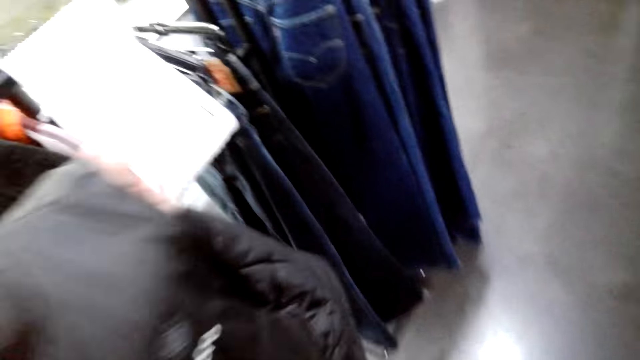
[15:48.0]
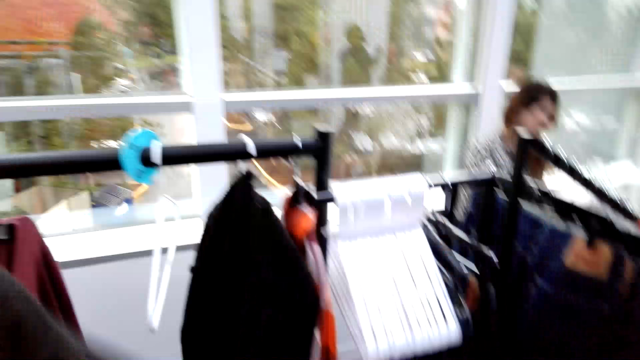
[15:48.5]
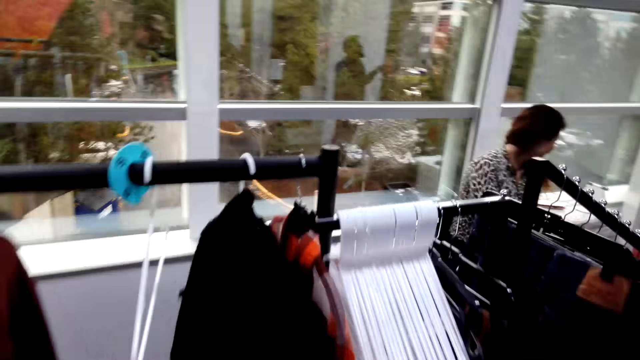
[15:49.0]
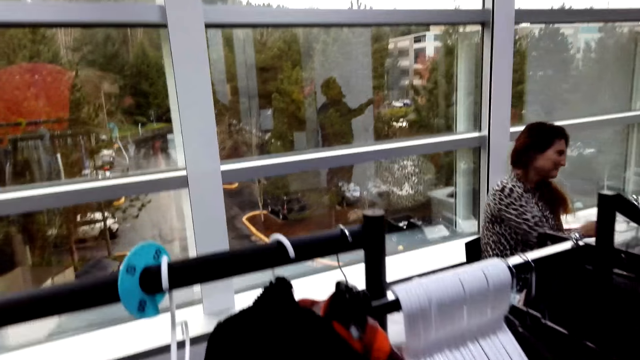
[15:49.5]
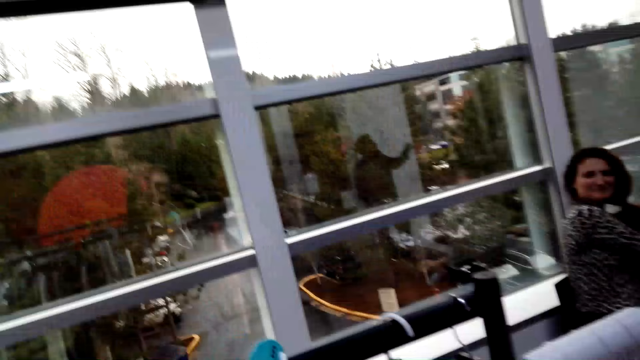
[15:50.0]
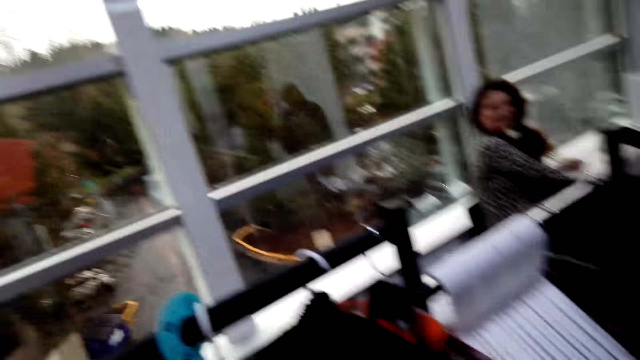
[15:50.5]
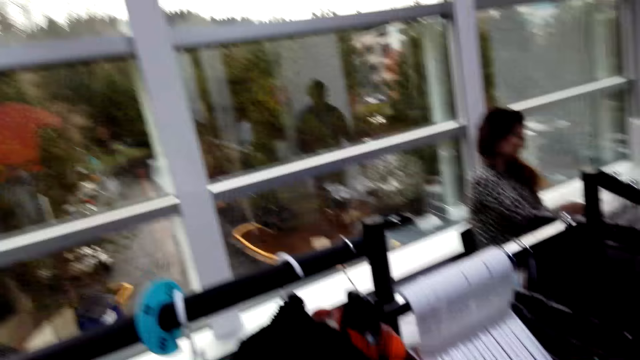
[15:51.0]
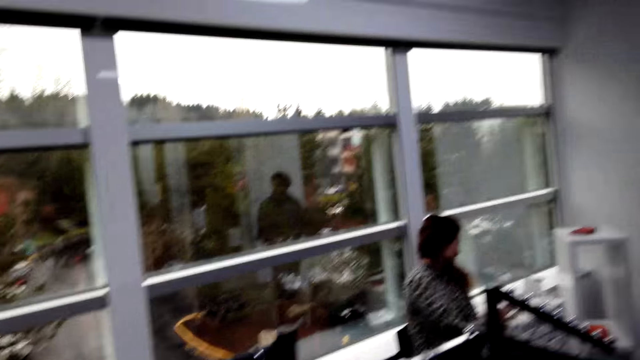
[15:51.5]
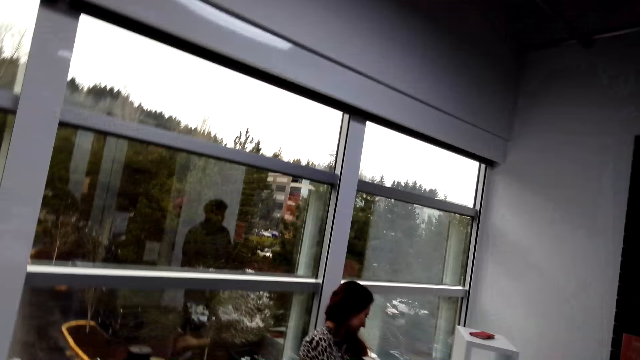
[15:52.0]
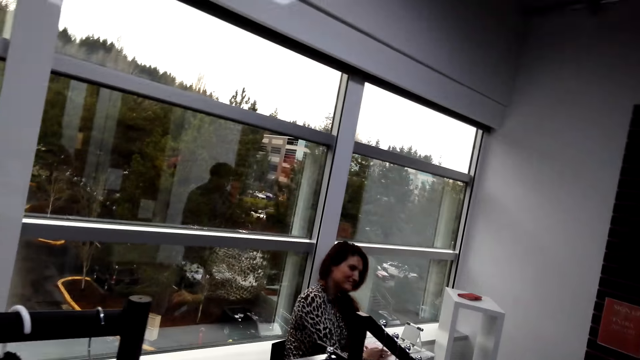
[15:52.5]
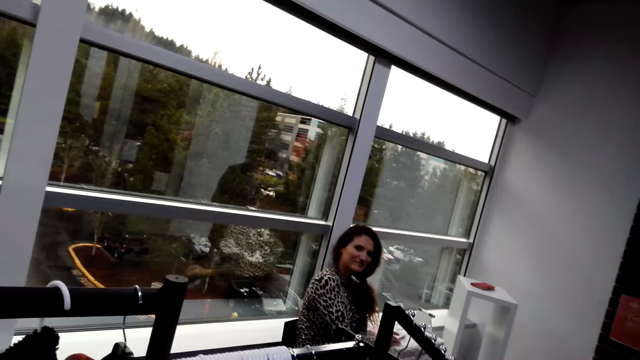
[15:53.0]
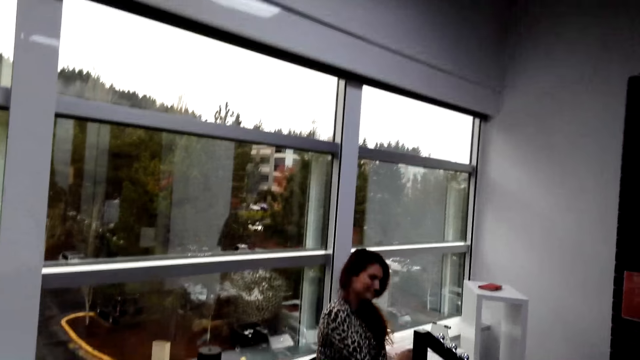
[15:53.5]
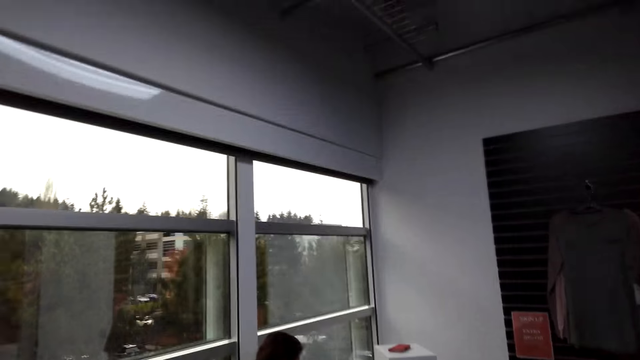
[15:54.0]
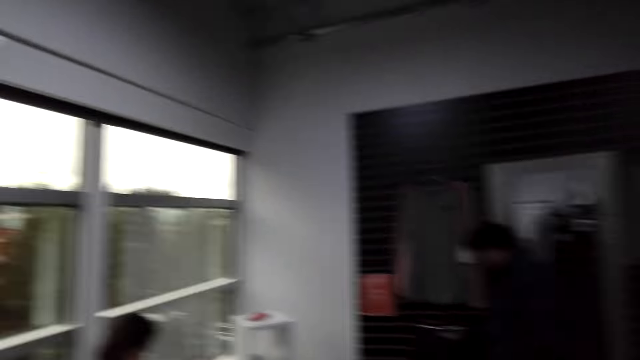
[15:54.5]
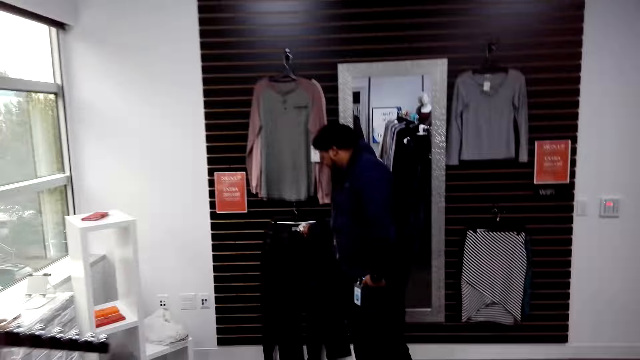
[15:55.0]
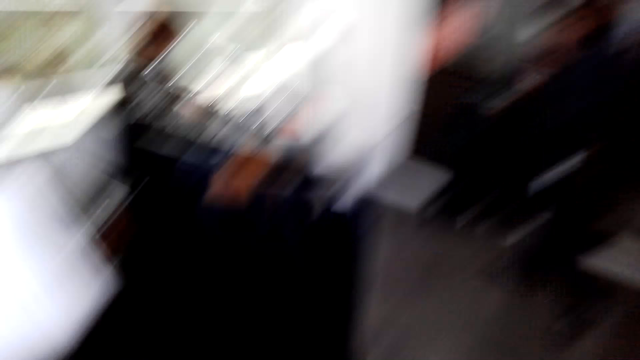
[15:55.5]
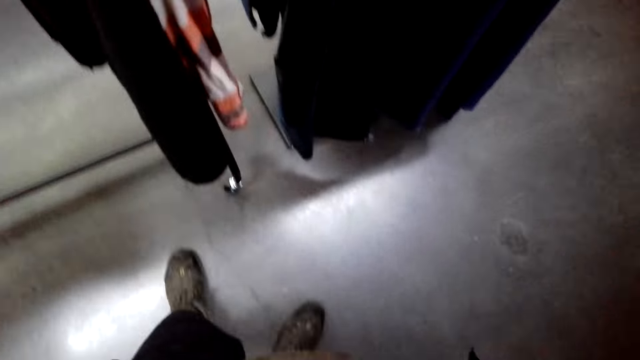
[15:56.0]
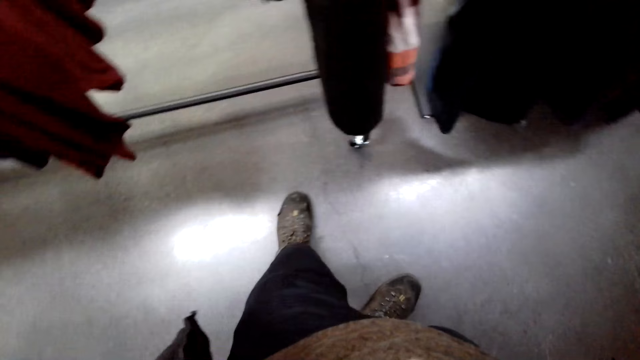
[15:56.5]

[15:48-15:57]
The camera wearer puts on the vest jacket. A man fits on the jacket and converses with a woman.

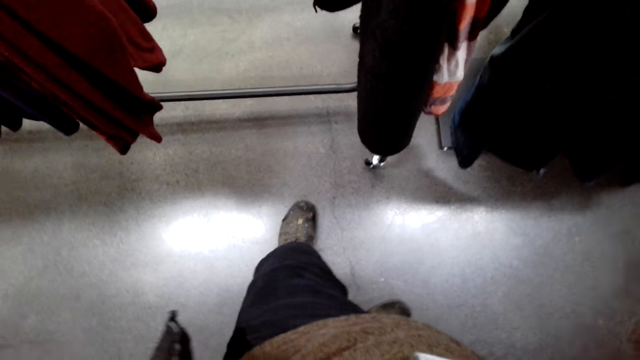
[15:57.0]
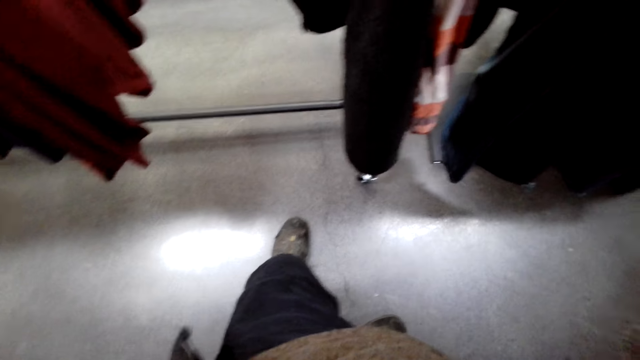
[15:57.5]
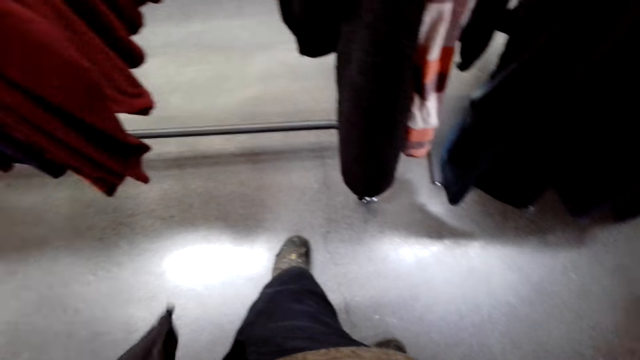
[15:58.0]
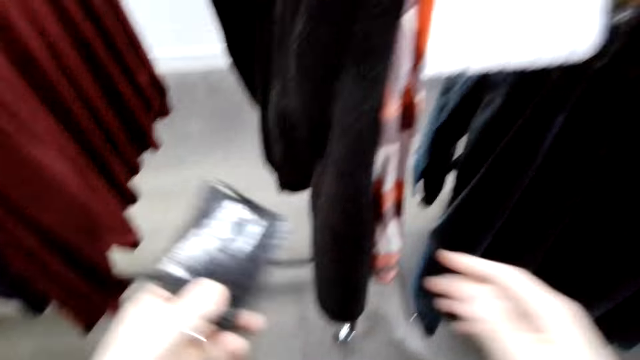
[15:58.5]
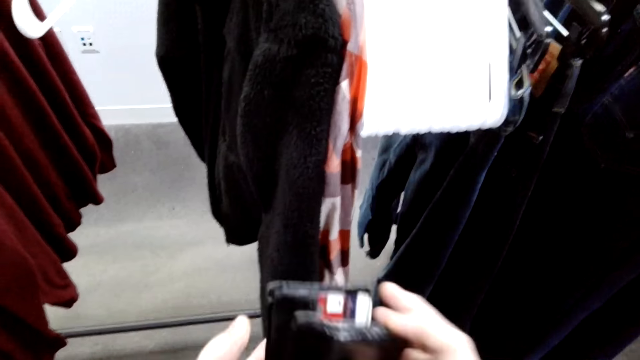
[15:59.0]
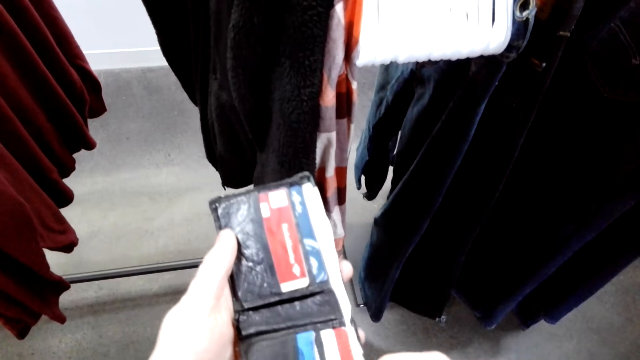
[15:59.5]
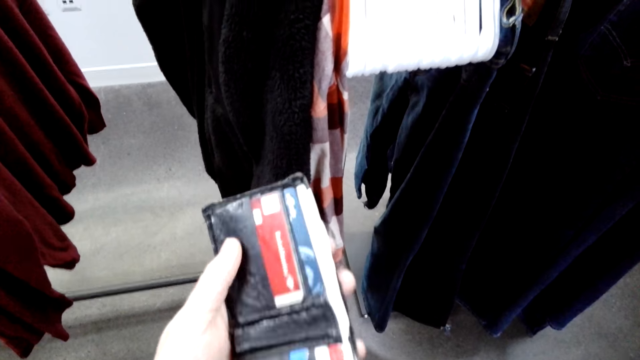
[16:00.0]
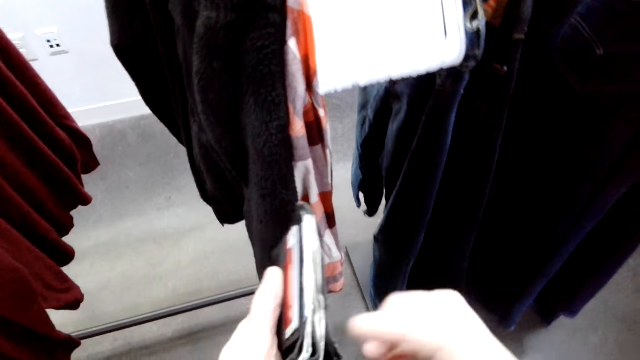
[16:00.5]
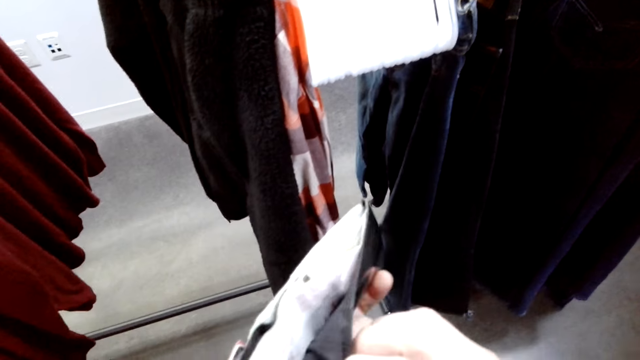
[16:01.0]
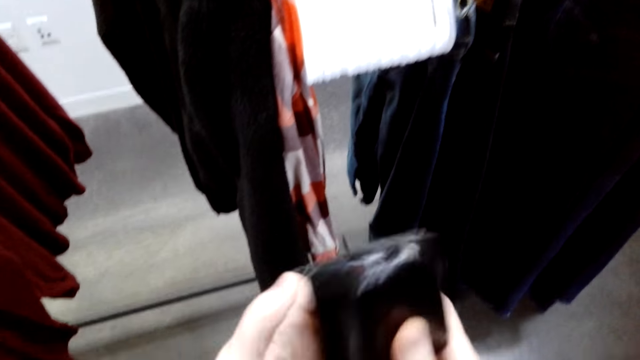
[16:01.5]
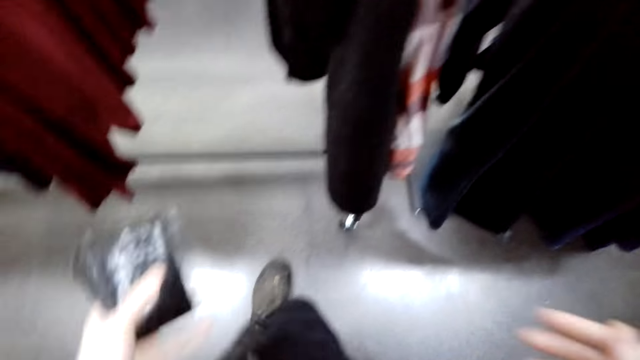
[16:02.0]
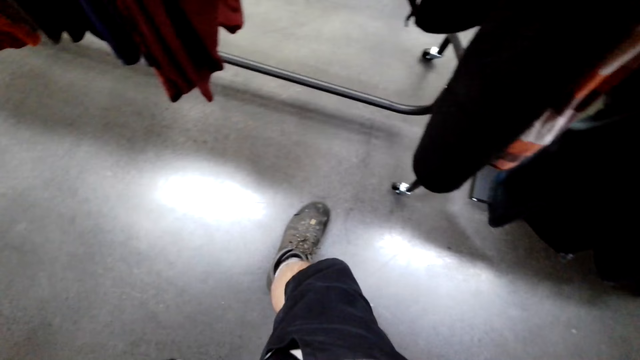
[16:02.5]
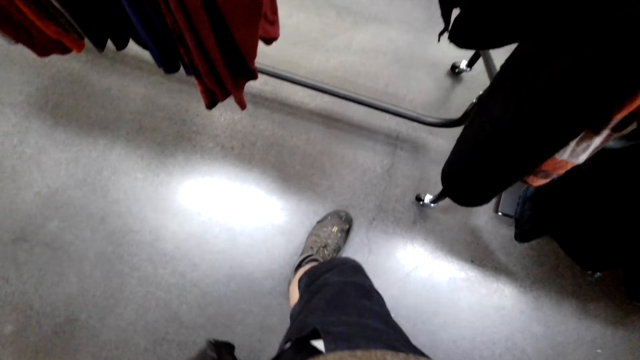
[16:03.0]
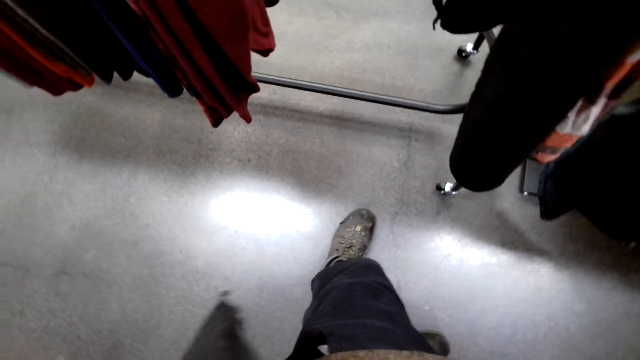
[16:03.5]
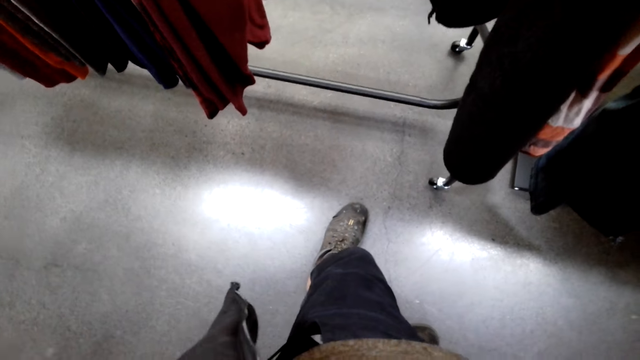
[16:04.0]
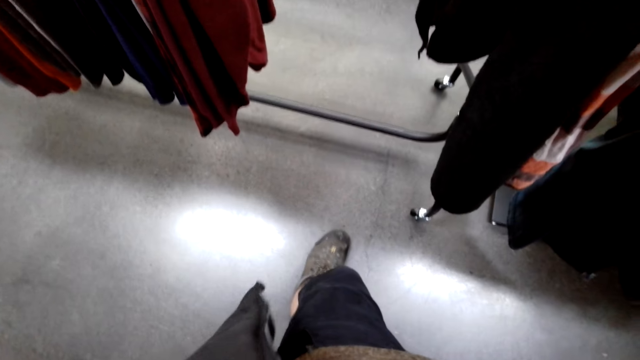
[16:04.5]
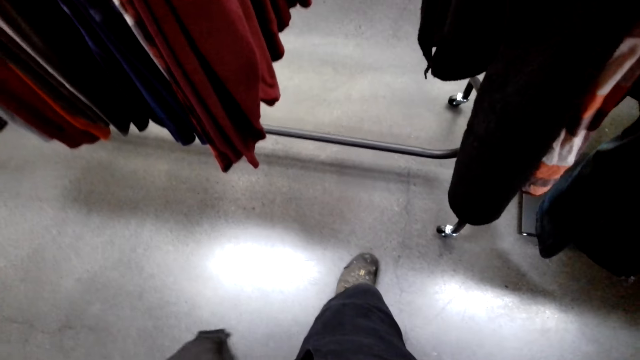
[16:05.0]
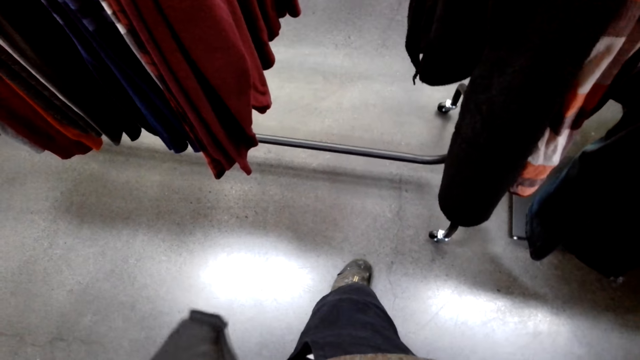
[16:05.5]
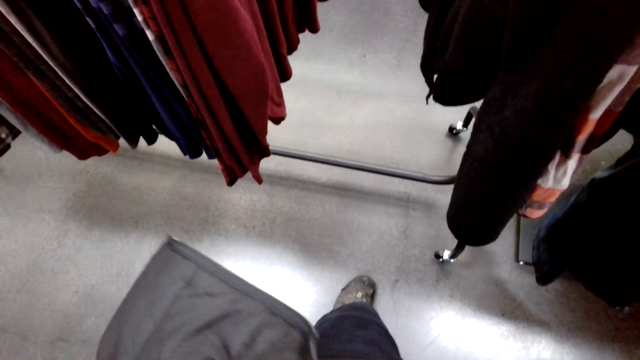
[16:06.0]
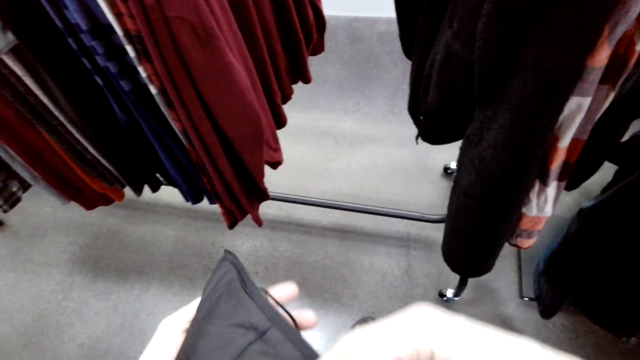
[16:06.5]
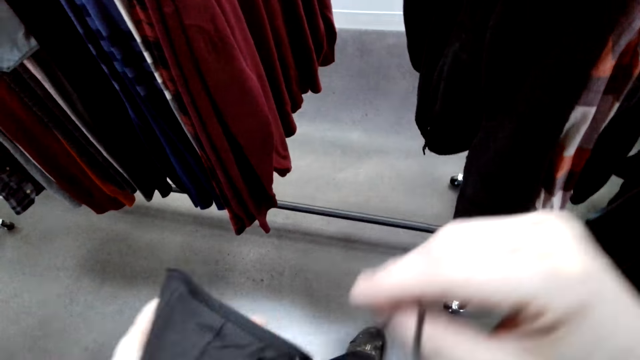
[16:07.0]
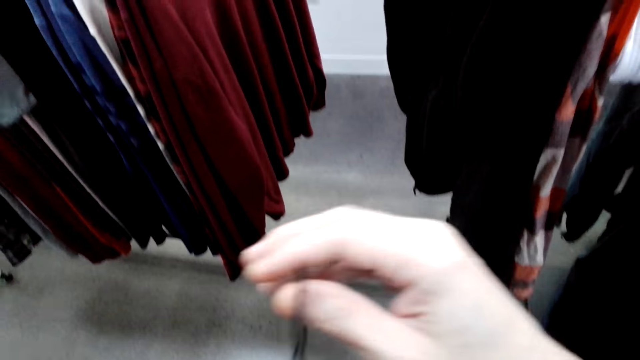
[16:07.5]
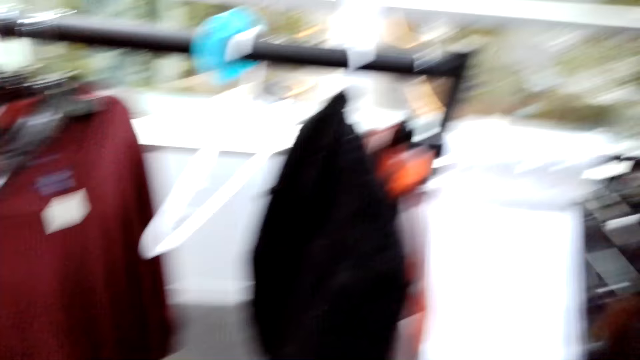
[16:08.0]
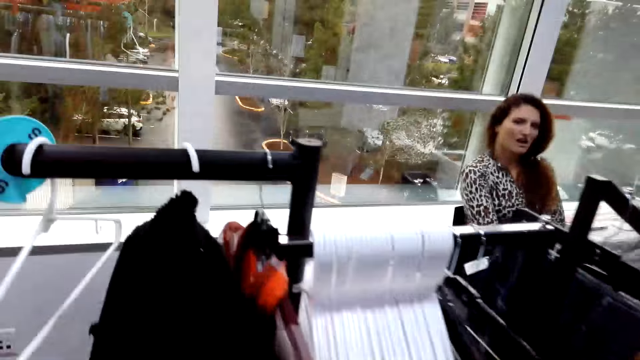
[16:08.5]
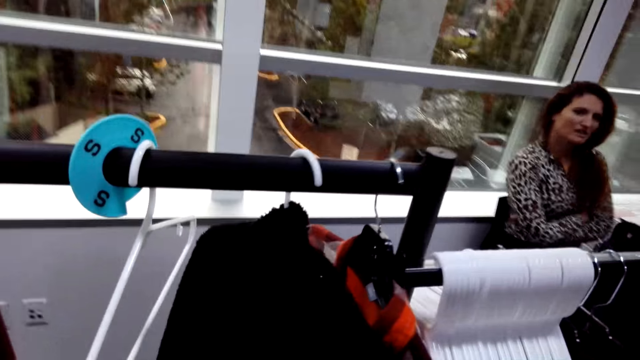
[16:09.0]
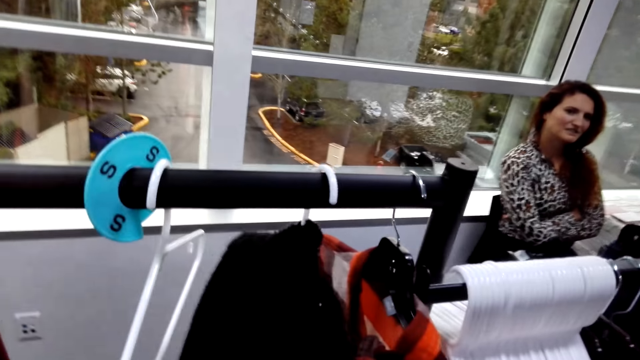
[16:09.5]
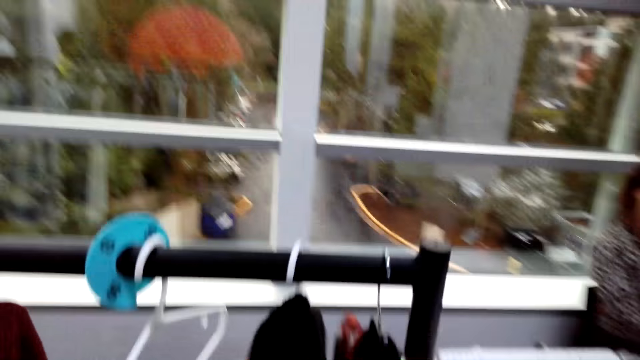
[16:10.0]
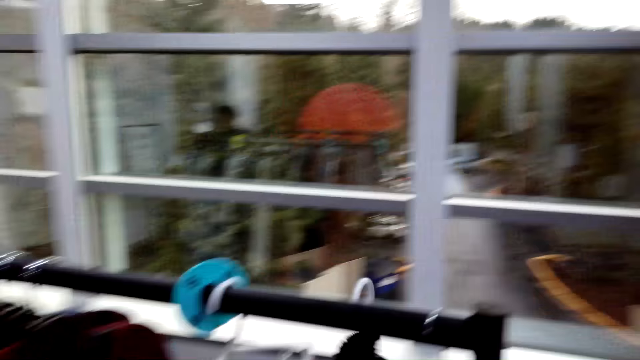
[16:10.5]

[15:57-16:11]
The camera wearer looks at the wallet. A man holds the wallet. The camera wearer puts the wallet in the pocket. The man puts the wallet on the pocket. The camera wearer talks and looks around. The man converses with a woman. The camera wearer unhooks the hanger.
